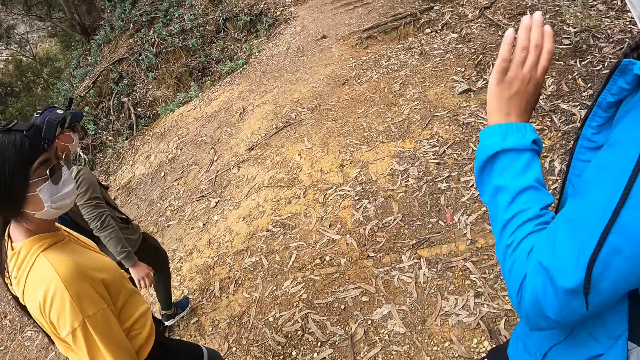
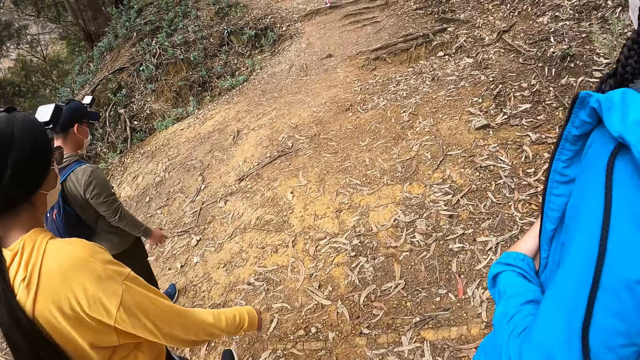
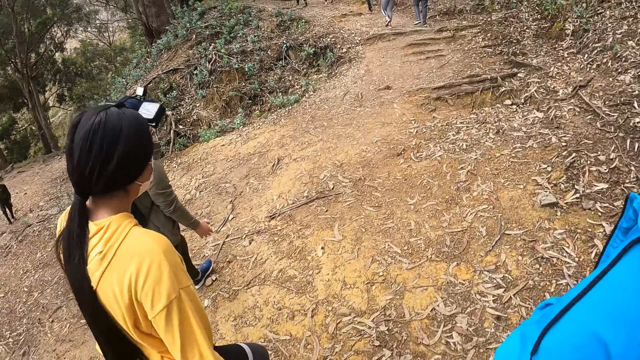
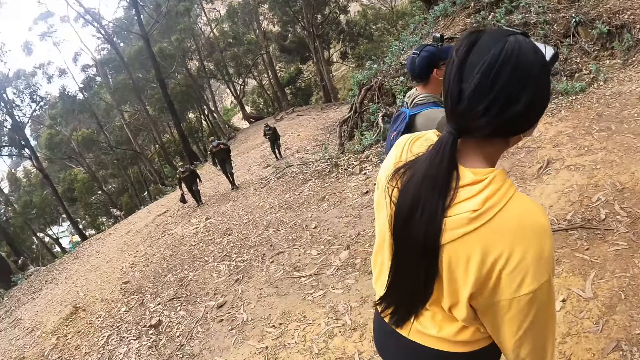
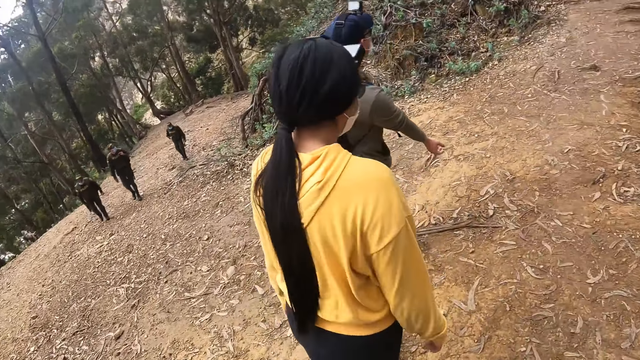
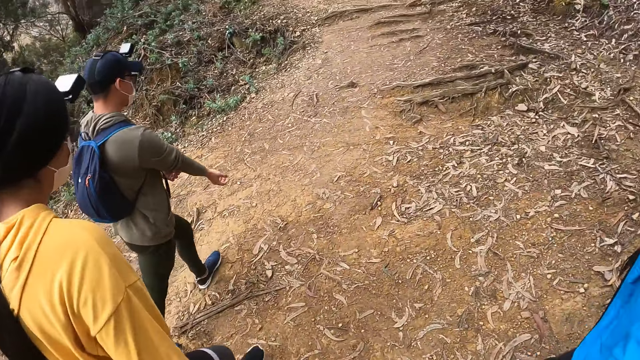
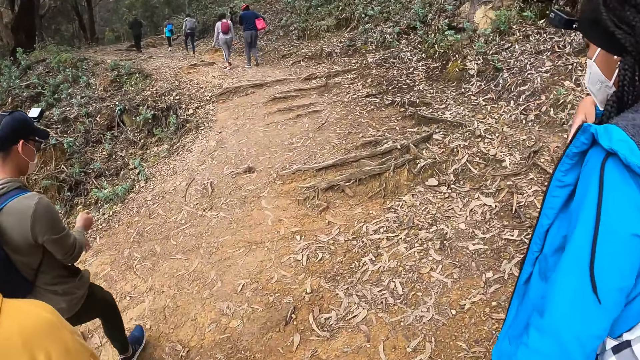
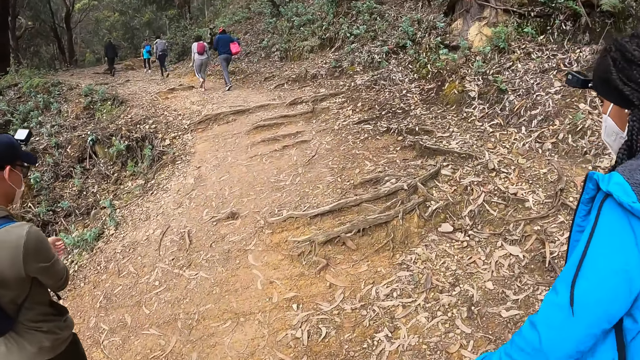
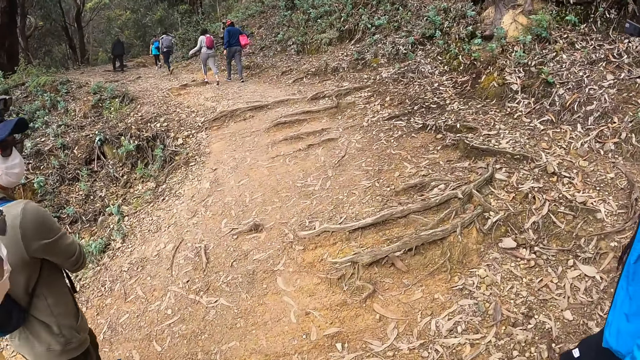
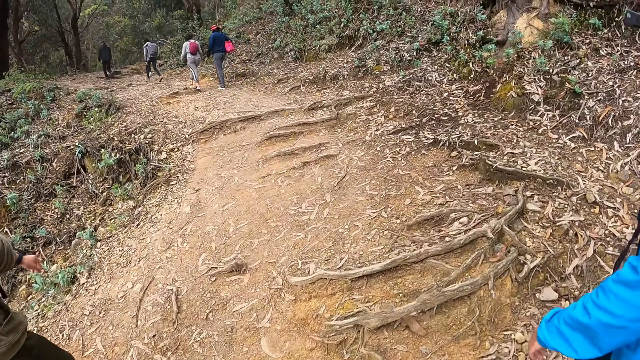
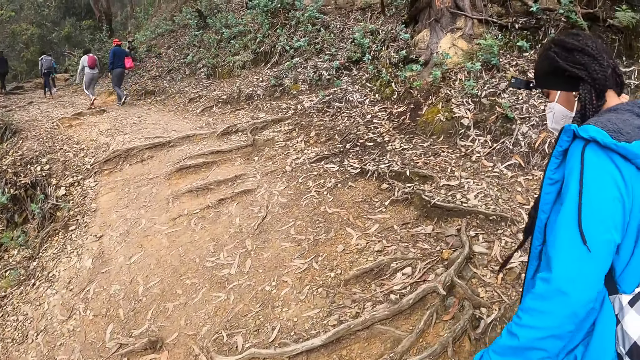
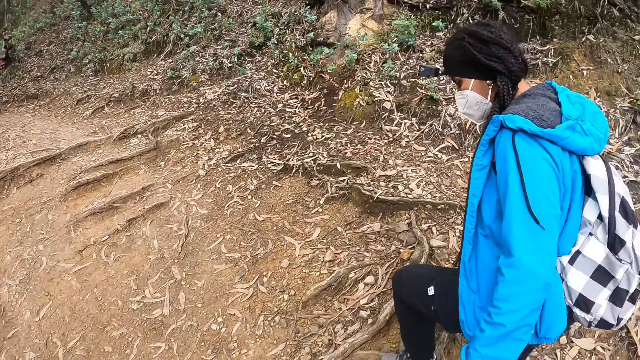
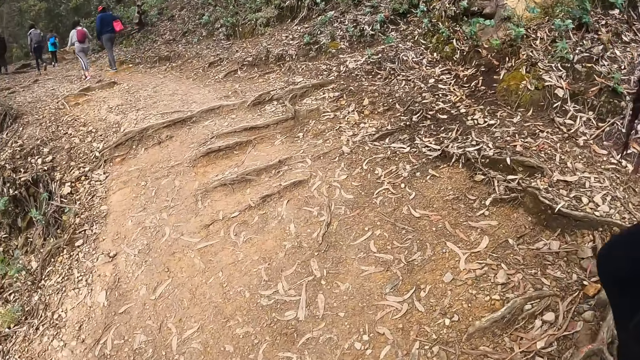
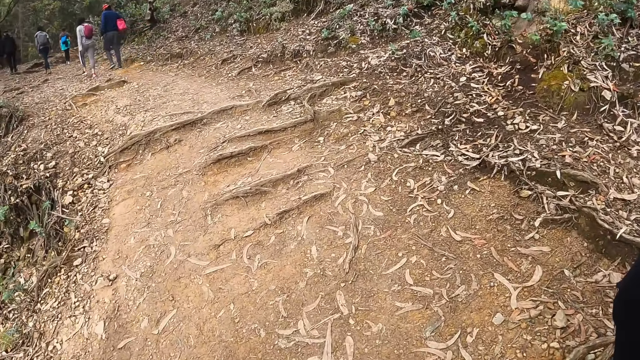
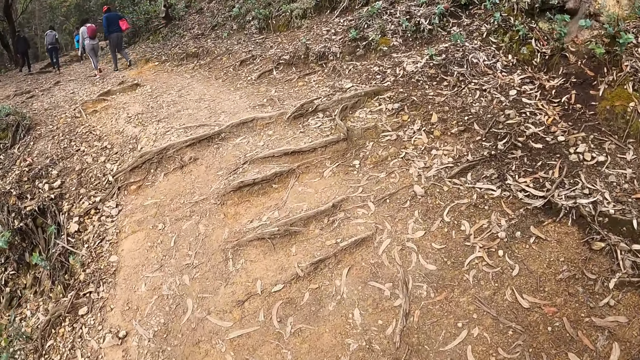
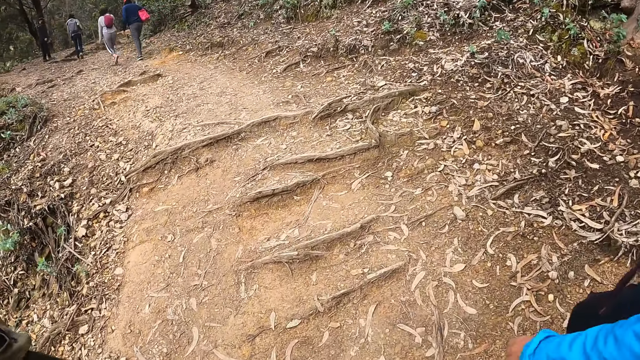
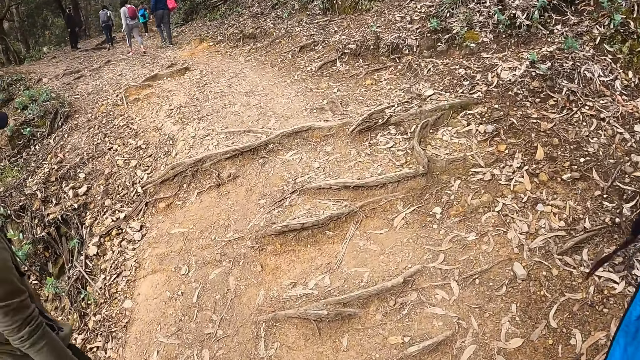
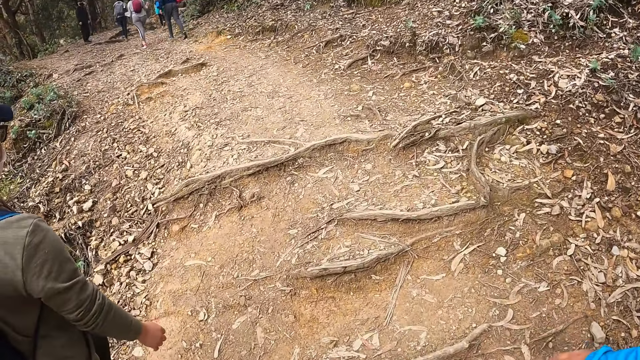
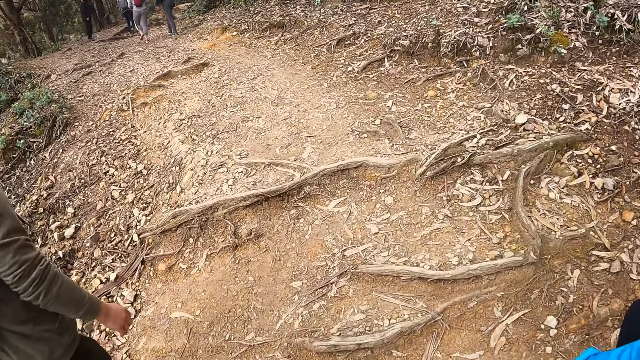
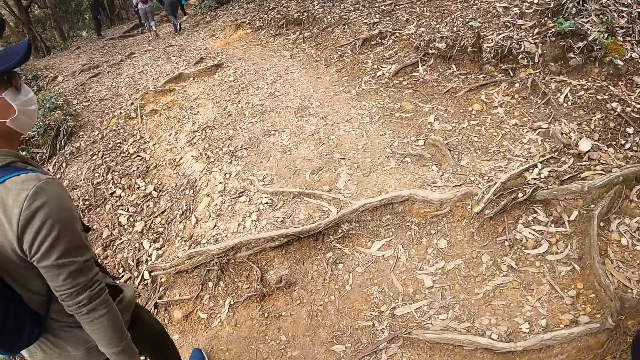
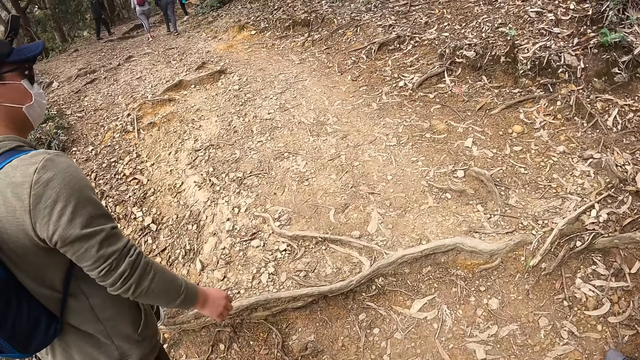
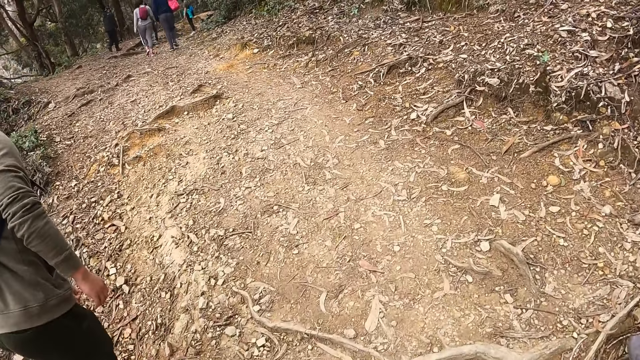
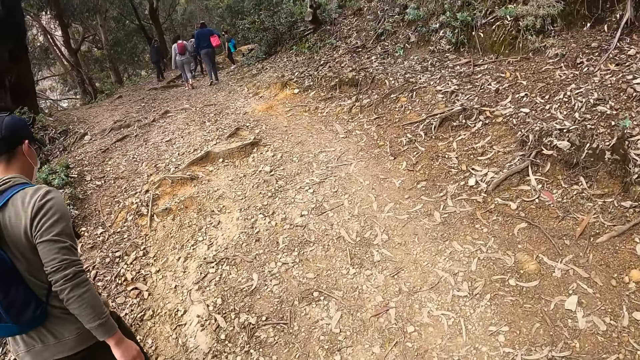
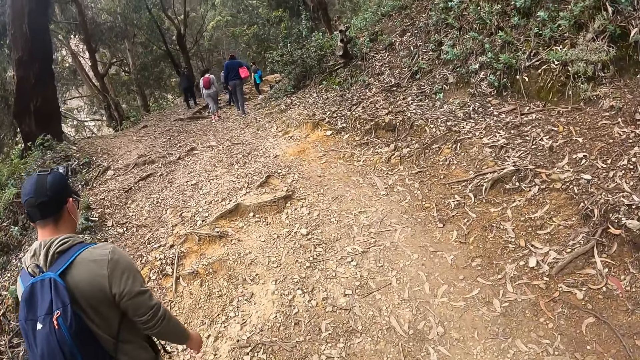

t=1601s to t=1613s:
The man adjusts his shirt with his left hand. The man adjusts his shirt with his right hand.

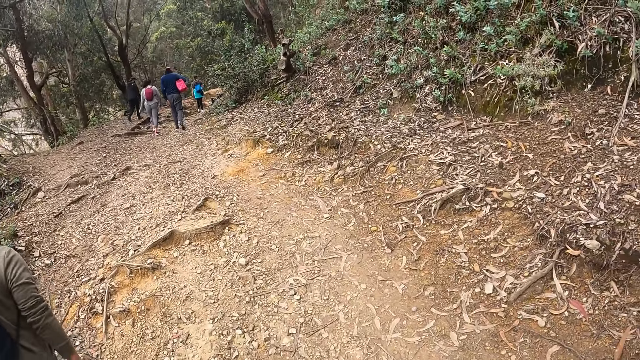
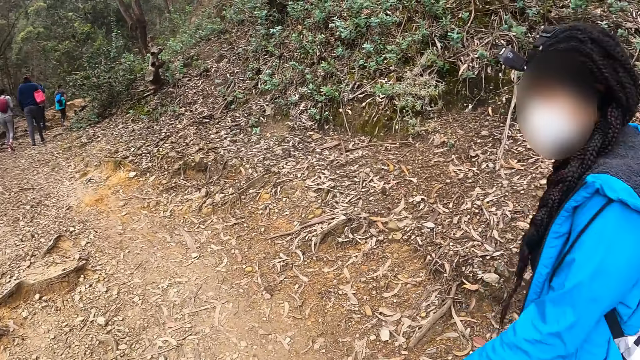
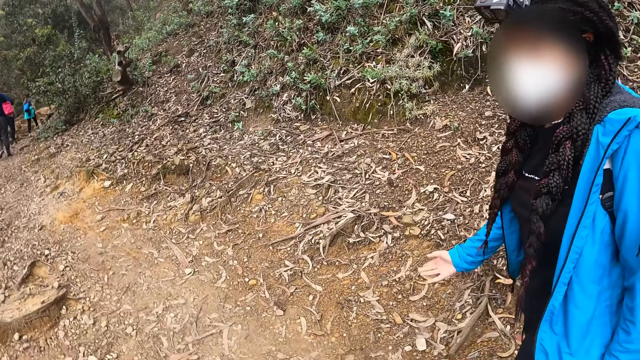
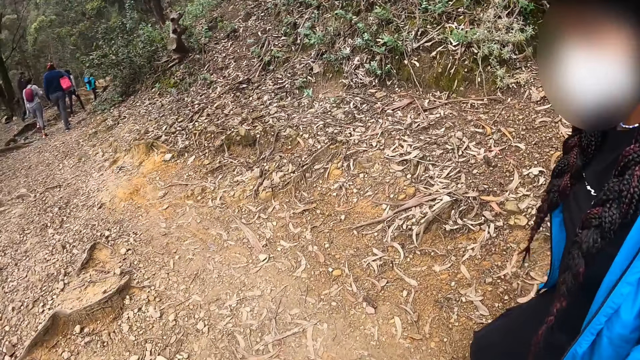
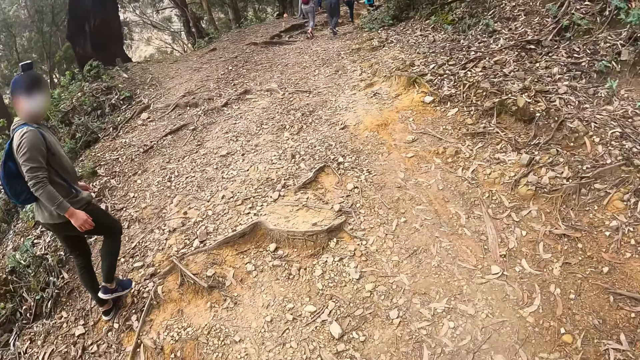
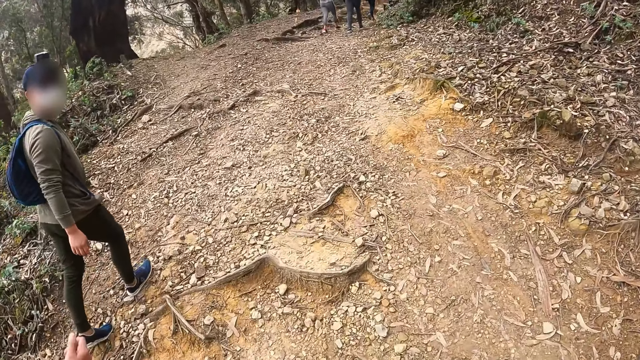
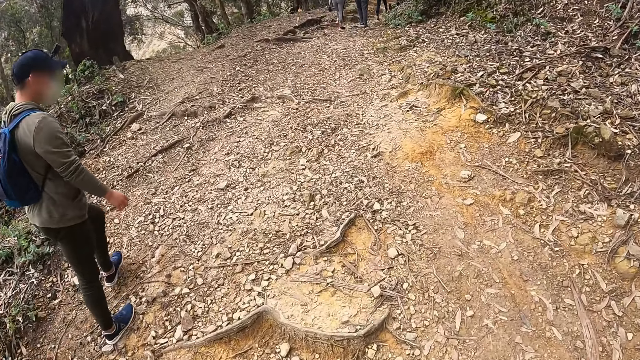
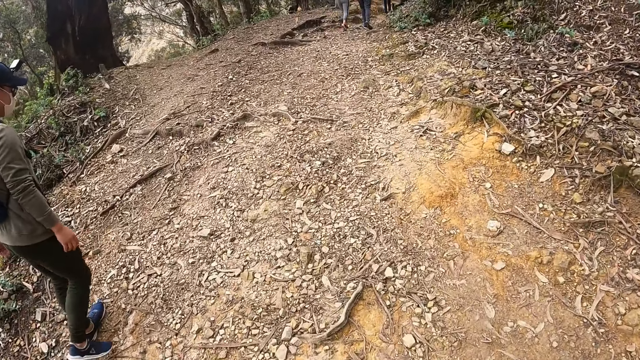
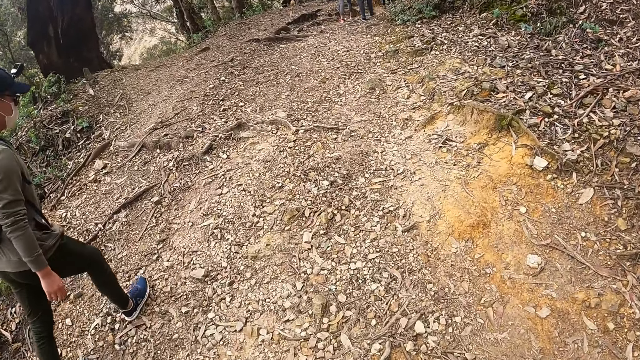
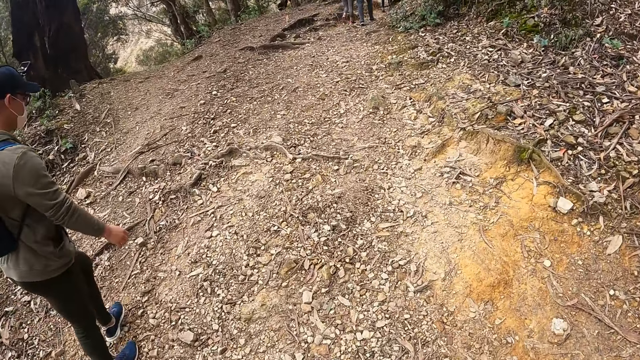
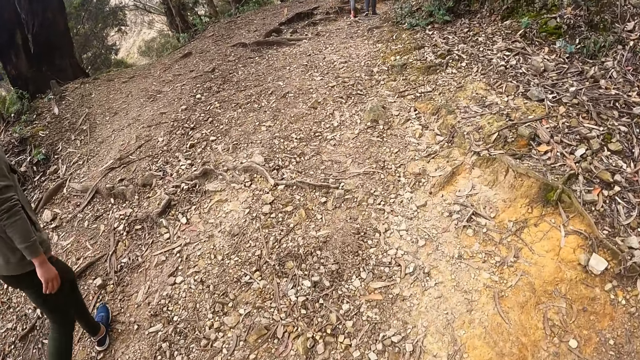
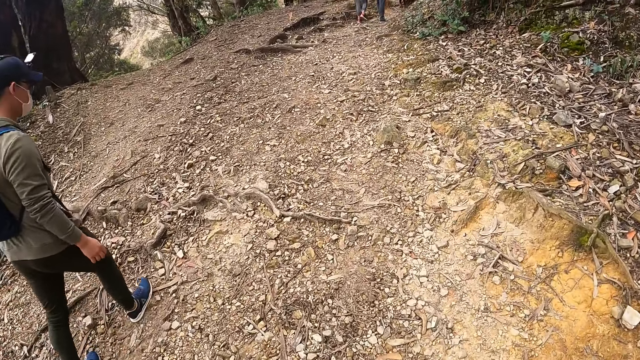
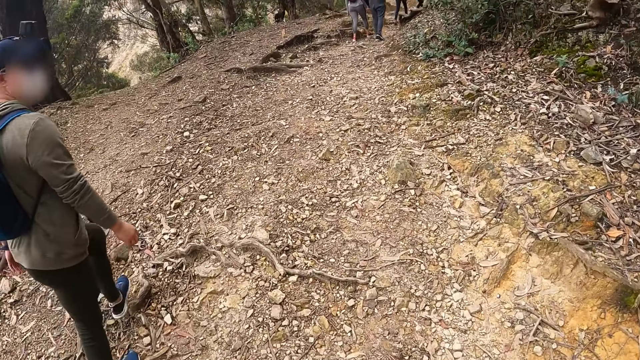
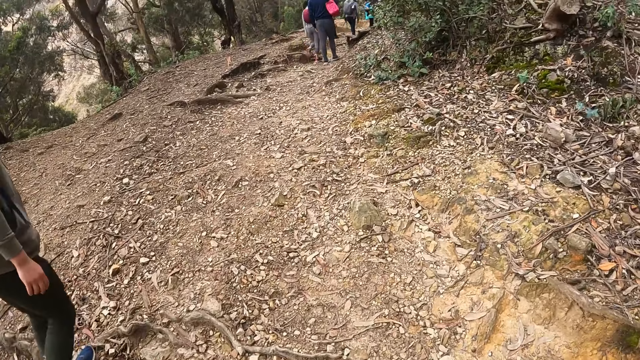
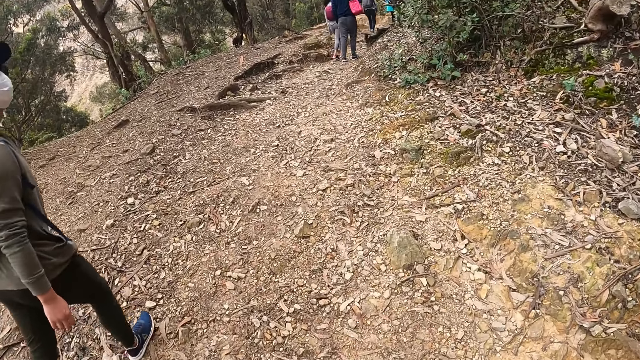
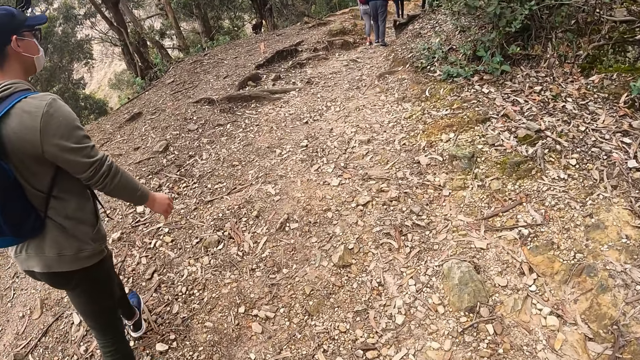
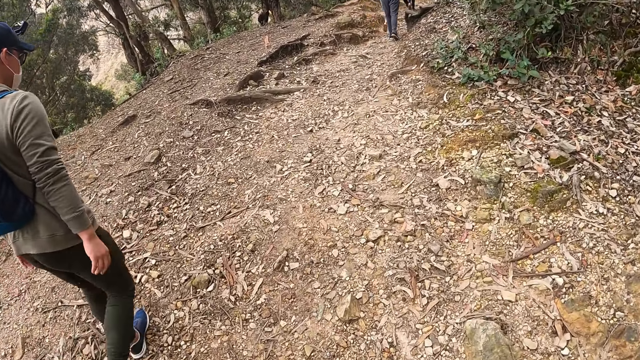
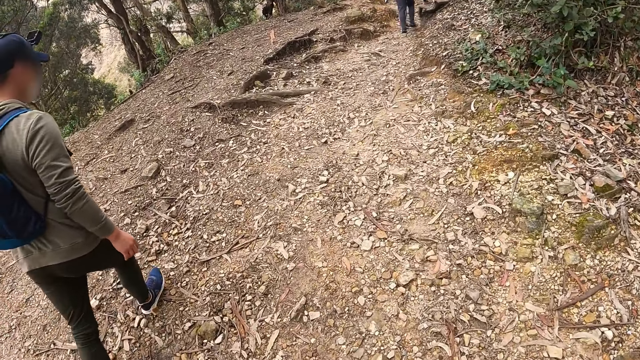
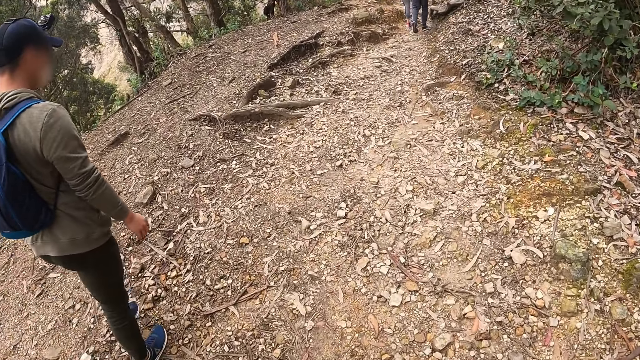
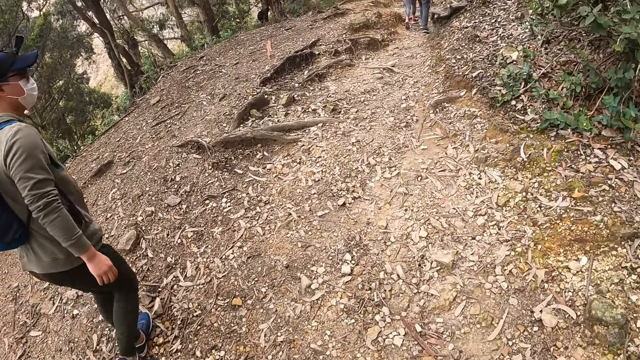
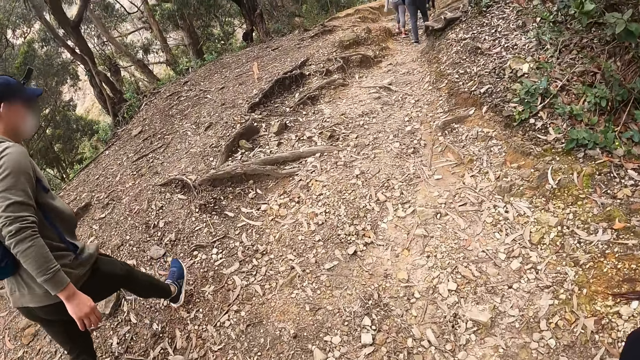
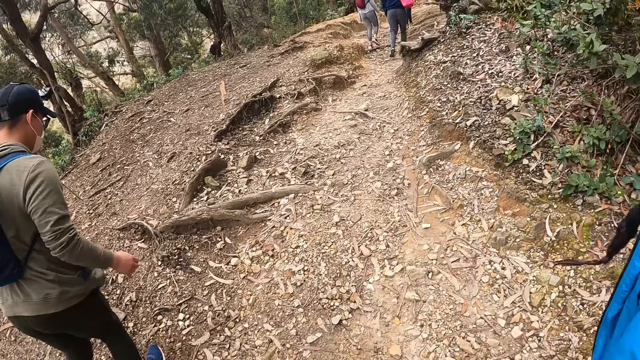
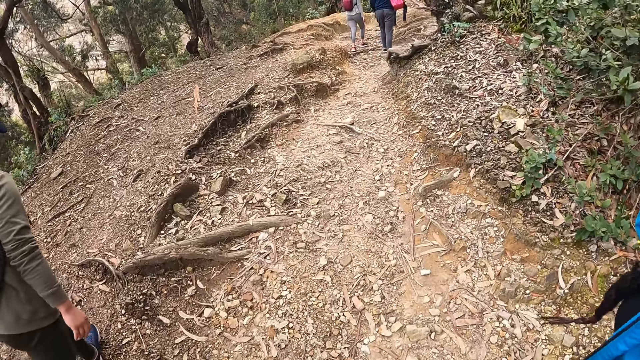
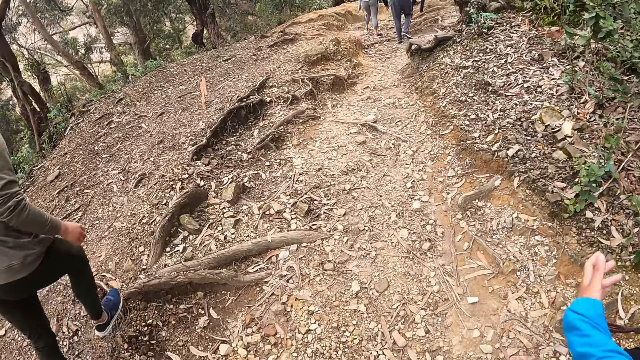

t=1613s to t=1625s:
The man touches his leg with his left hand.
